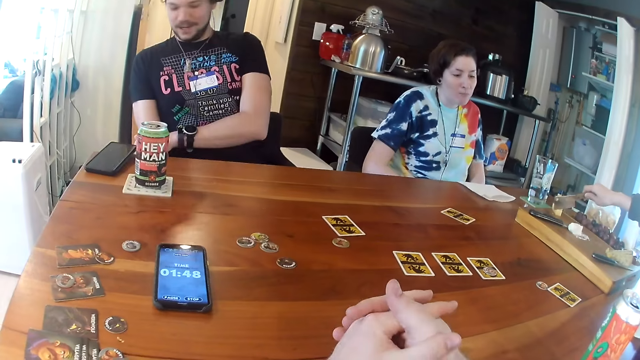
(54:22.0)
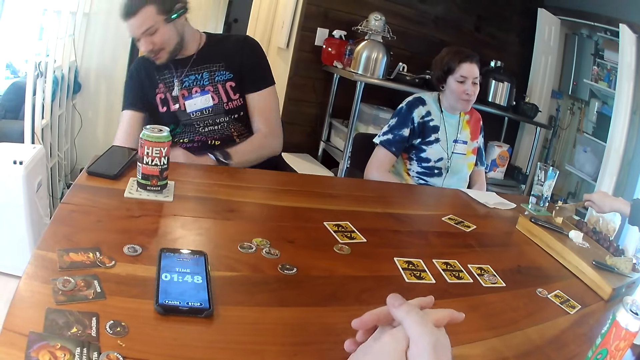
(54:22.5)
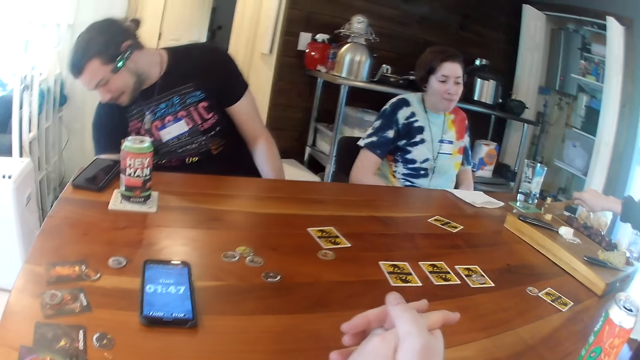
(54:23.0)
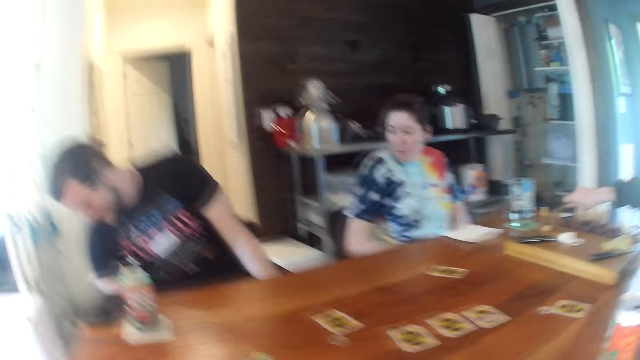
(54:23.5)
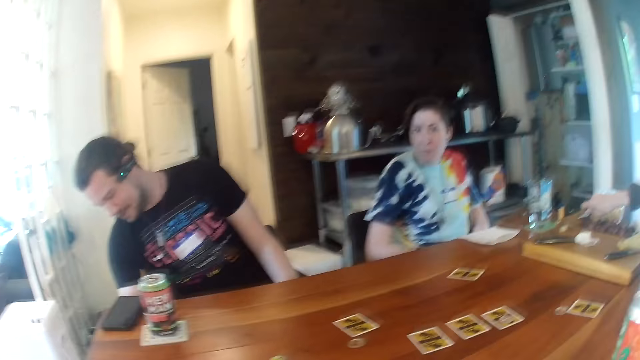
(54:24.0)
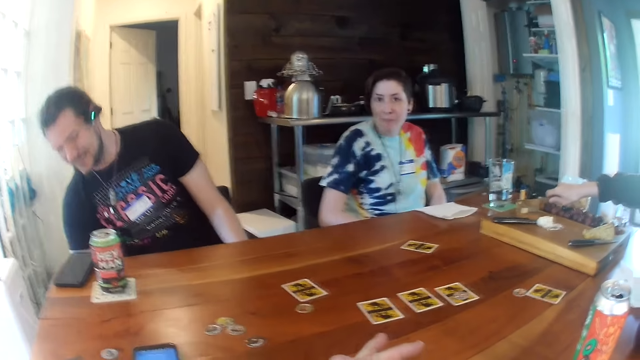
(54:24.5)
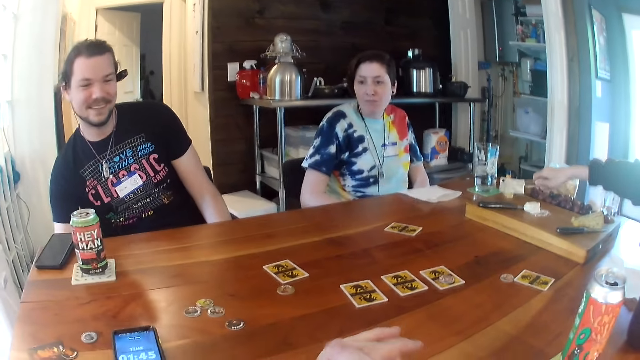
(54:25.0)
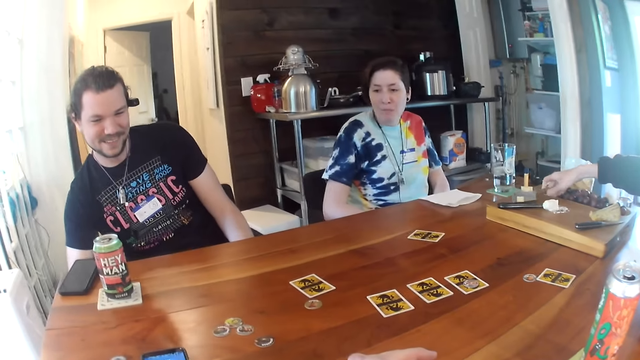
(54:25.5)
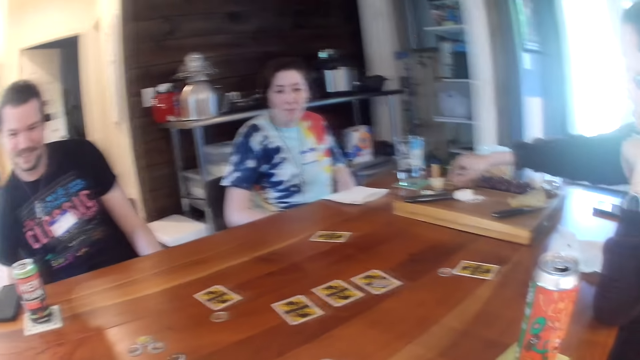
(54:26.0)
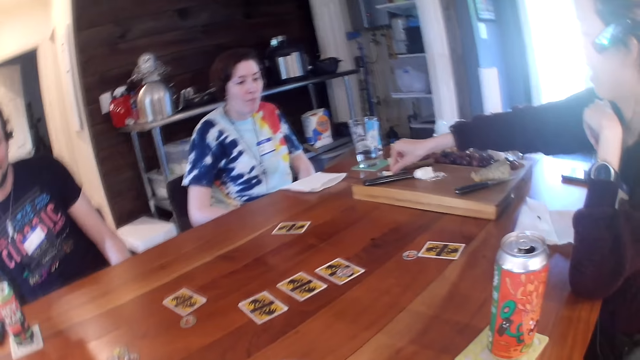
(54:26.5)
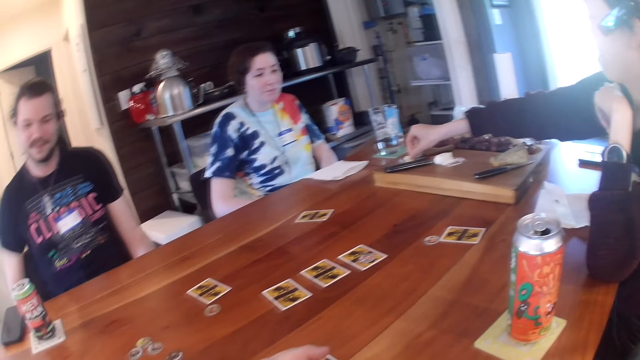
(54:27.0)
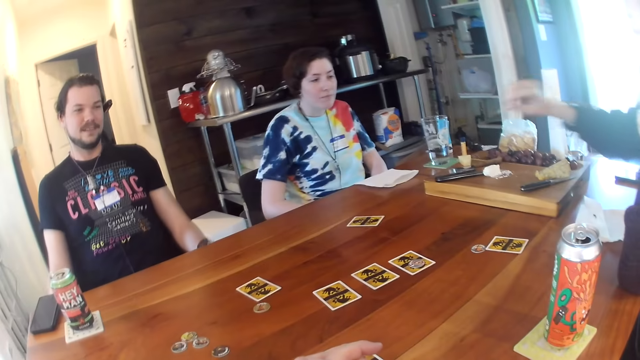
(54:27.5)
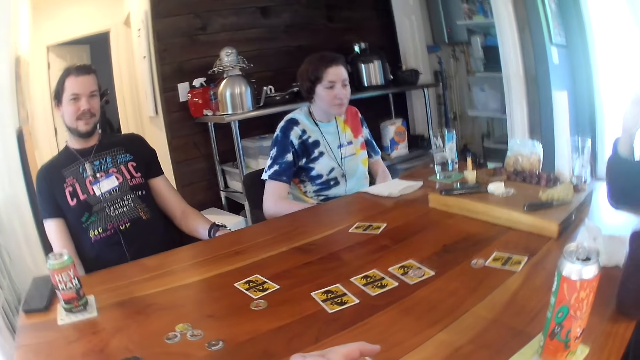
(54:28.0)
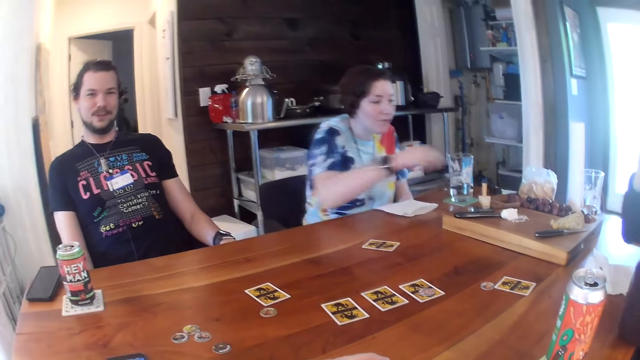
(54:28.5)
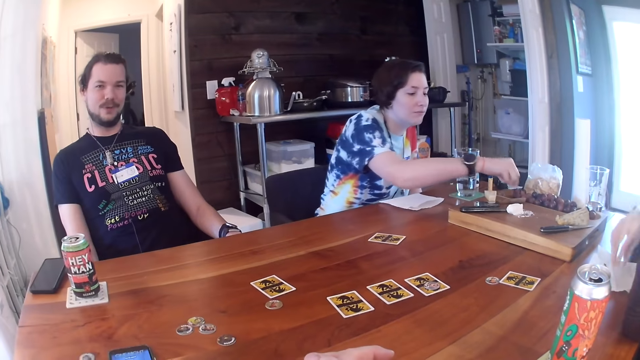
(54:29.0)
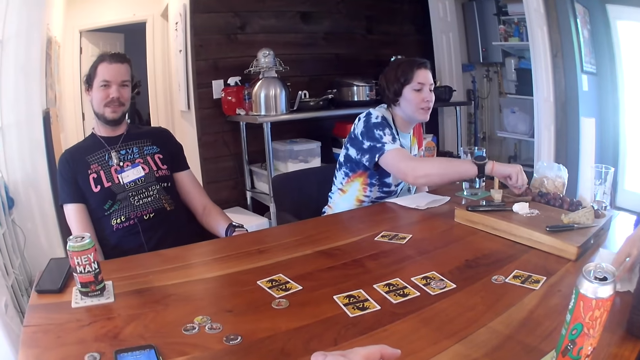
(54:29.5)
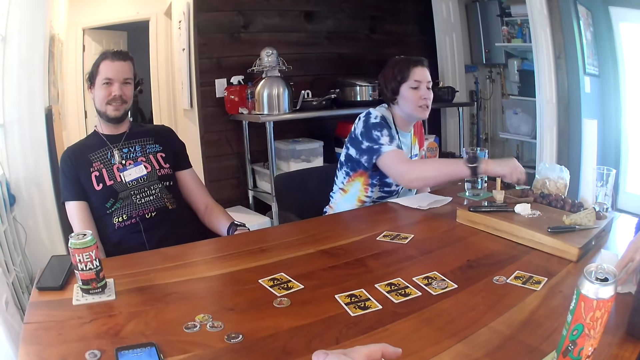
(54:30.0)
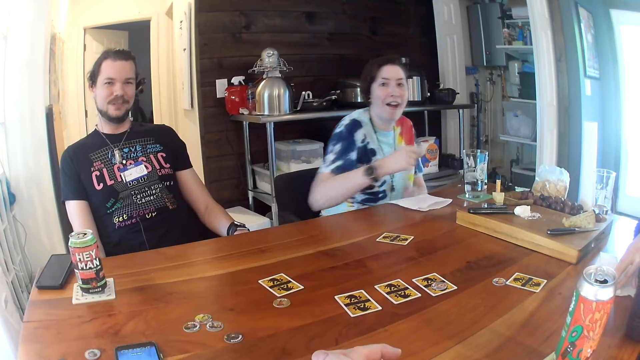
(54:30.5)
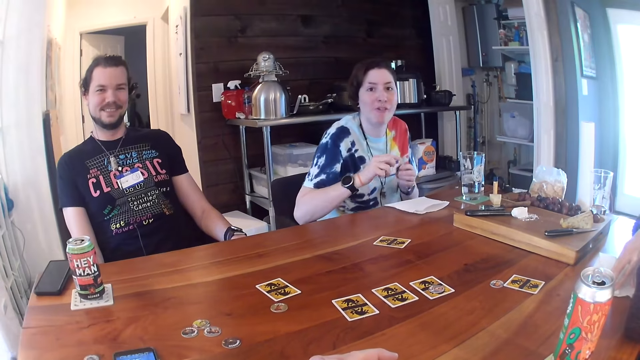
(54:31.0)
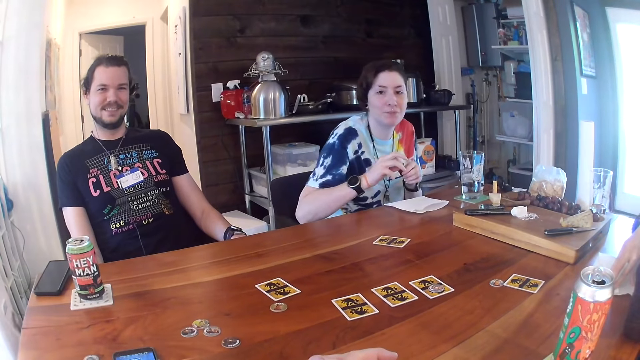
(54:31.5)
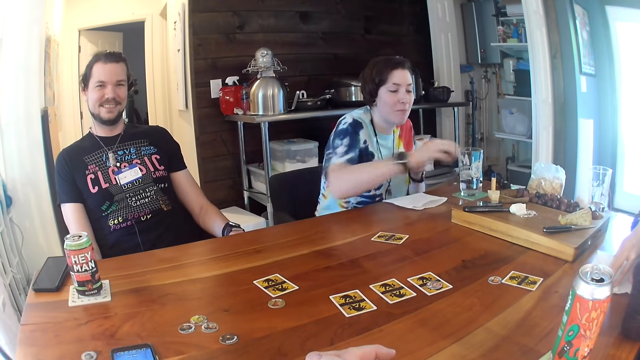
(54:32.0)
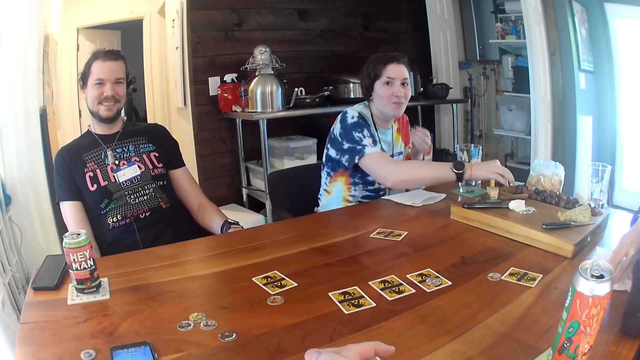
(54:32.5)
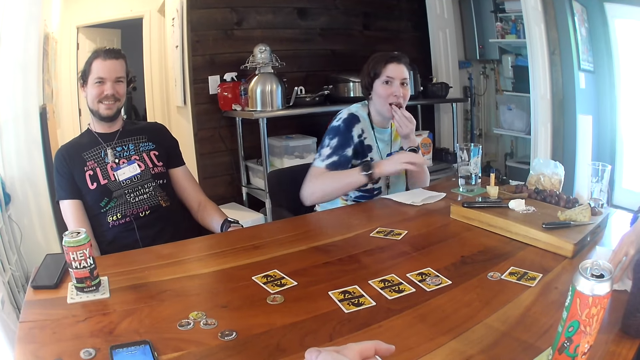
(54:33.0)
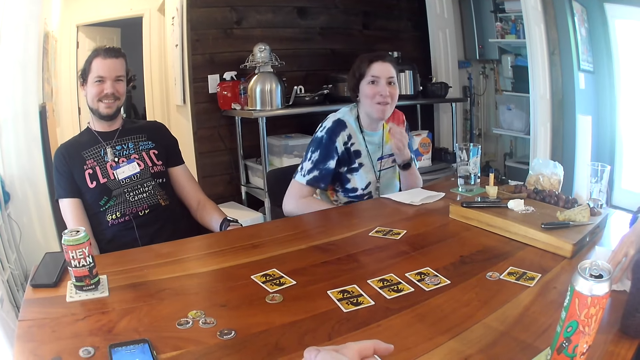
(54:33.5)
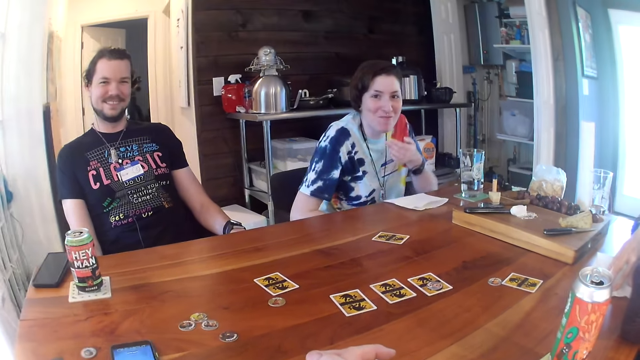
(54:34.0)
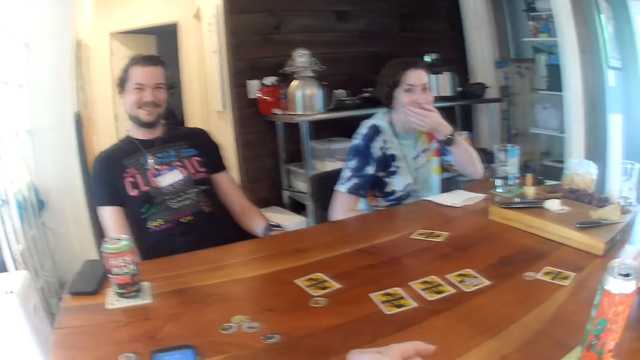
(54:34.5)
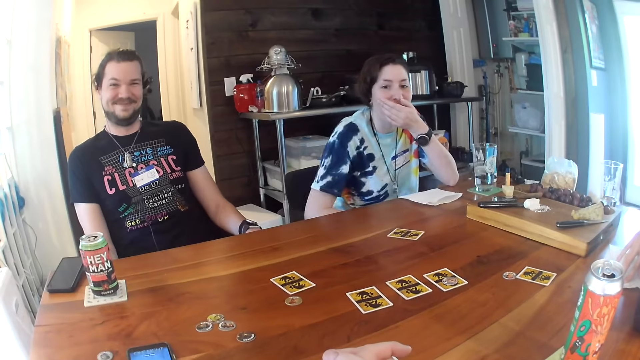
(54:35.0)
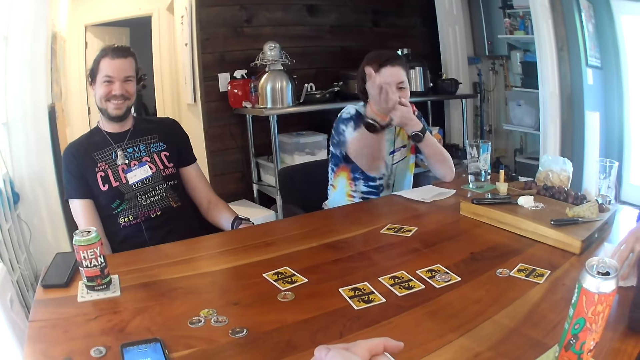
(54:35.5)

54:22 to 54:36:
The second woman cuts a slice of cheese from the cheese on the wooden board with the cleaver in her right hand. A man looks under the table. The second woman places the cleaver in her right hand on the wooden board. She picks up the slice of cheese on the cleaver with her right hand. The third woman eats a snack. The first woman picks up a grape from the wooden board with her right hand. The man converses. The first woman passes the grape from her right hand to her left hand. The third woman eats a snack.

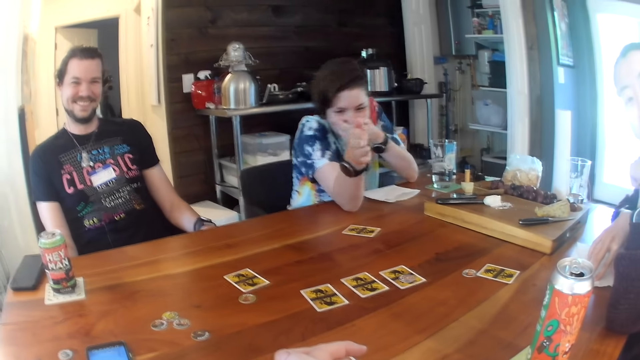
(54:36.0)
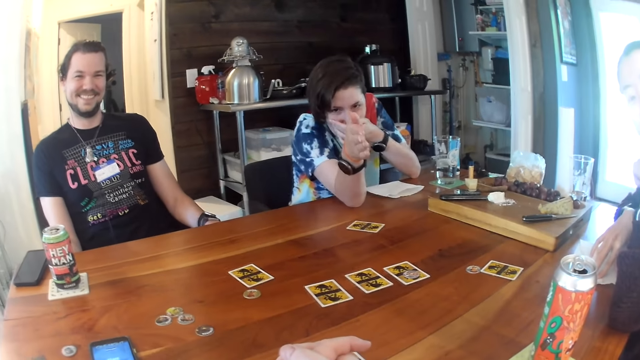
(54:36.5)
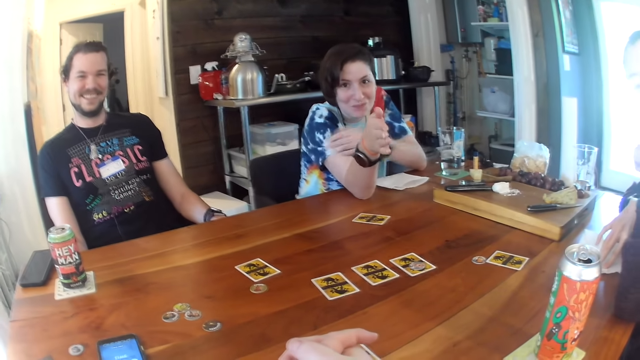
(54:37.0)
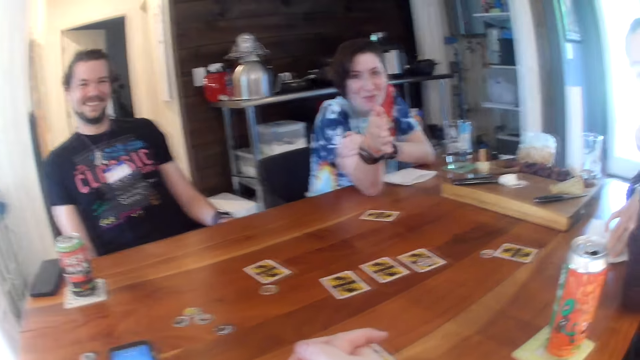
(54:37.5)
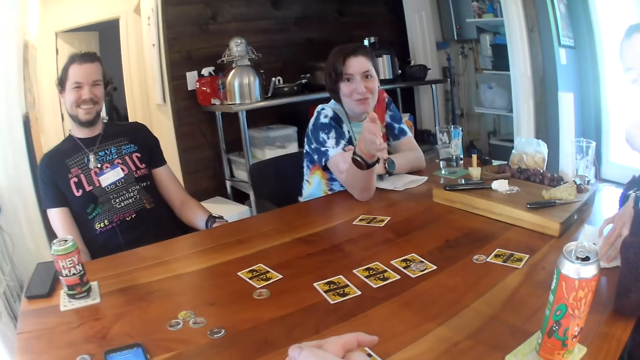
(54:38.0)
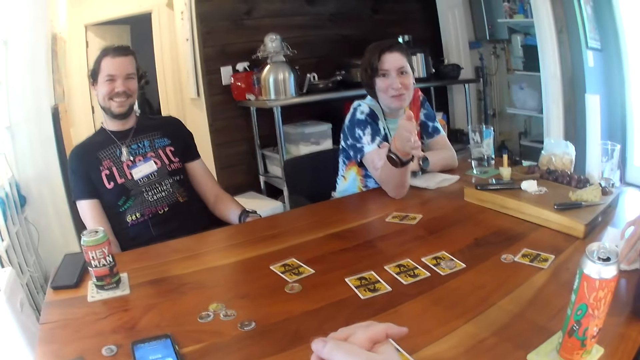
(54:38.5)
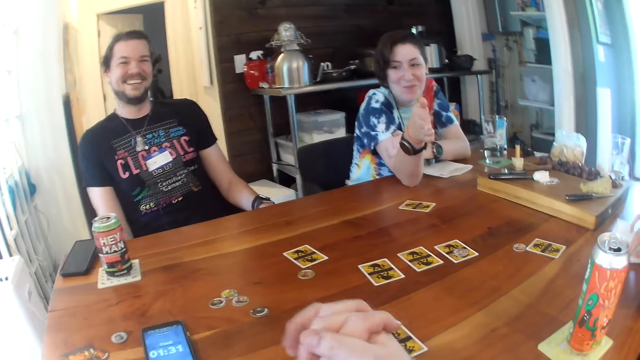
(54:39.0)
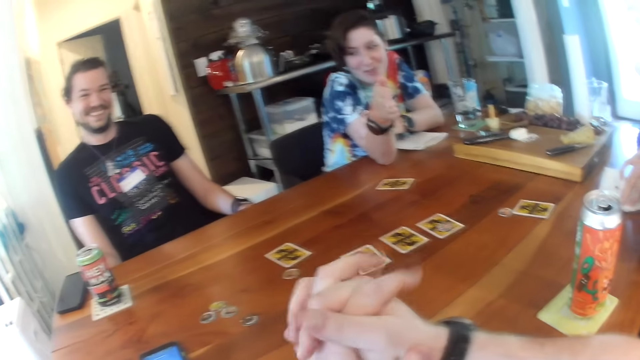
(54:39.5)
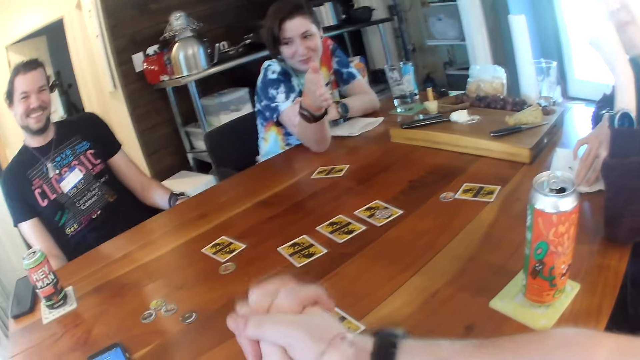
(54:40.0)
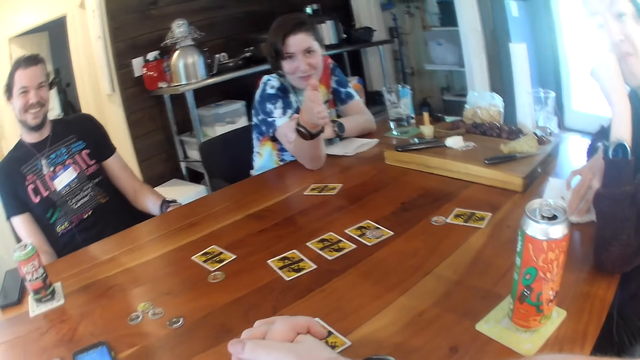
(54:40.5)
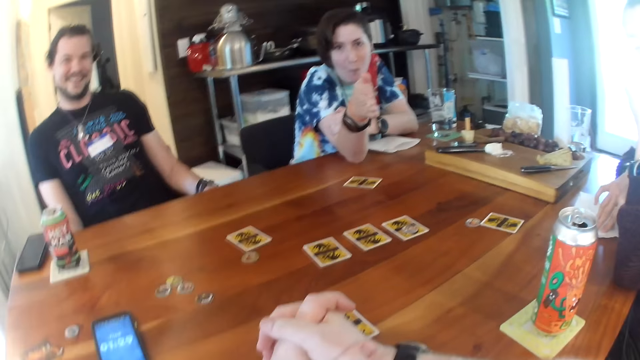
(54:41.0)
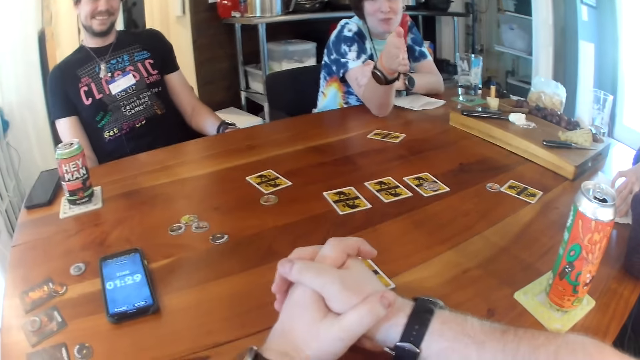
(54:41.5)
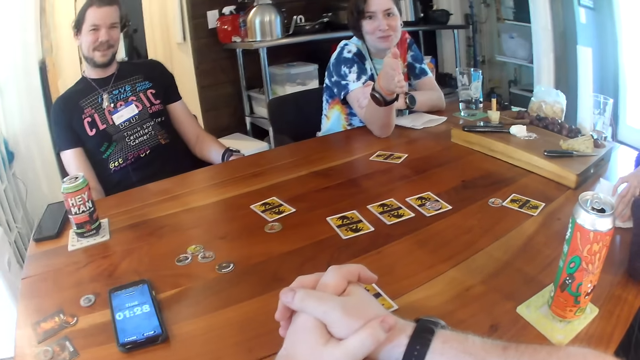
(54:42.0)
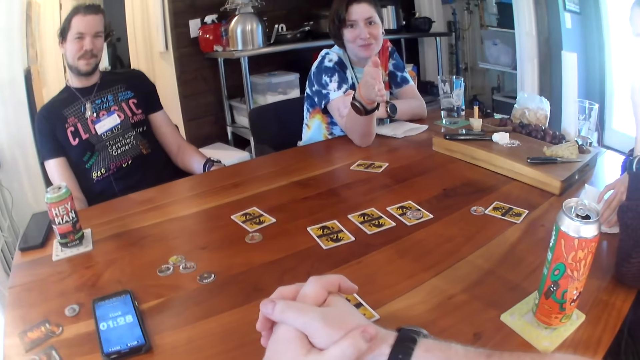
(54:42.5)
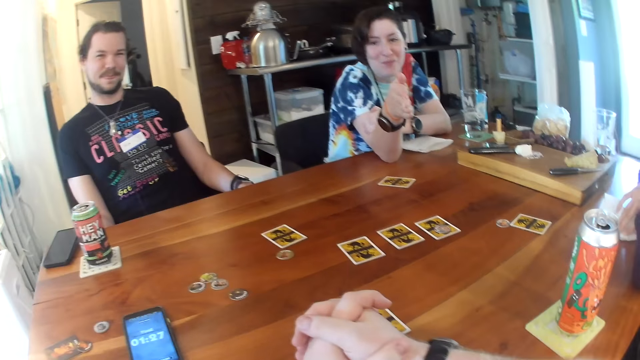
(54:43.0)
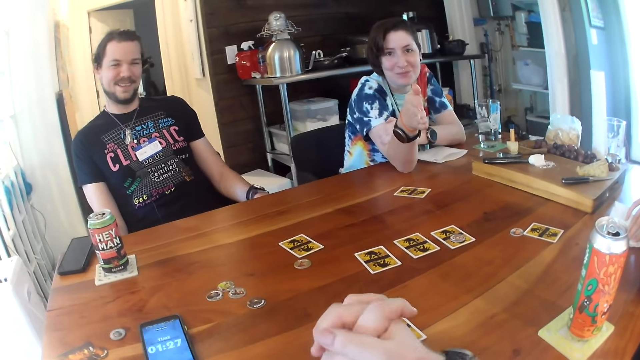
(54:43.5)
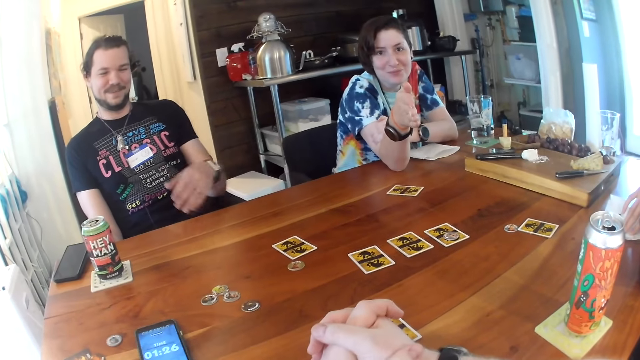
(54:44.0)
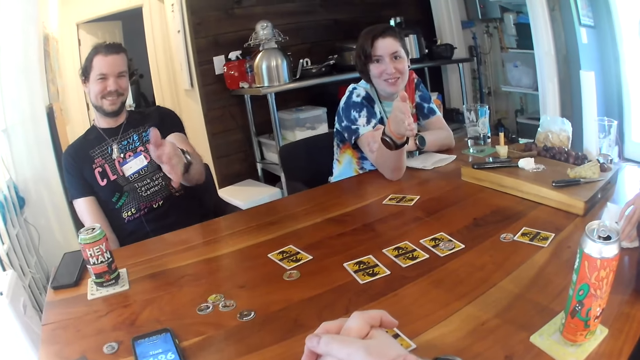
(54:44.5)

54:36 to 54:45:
The camera wearer converses.
